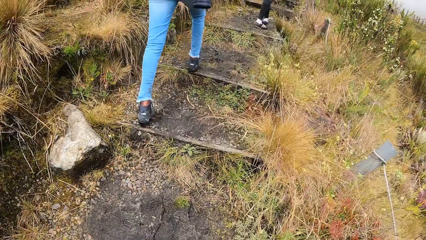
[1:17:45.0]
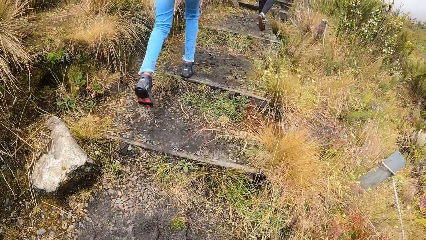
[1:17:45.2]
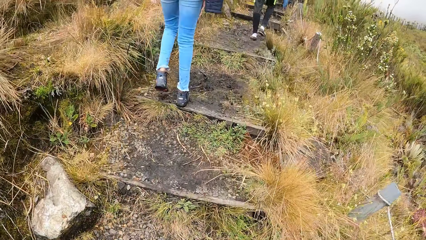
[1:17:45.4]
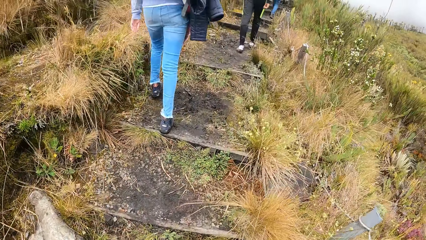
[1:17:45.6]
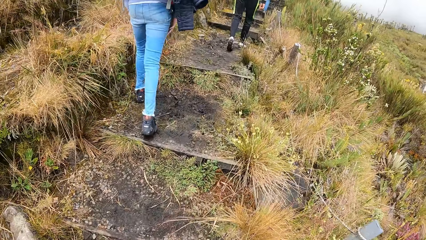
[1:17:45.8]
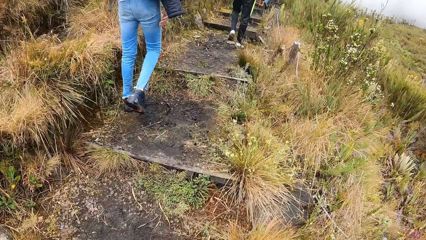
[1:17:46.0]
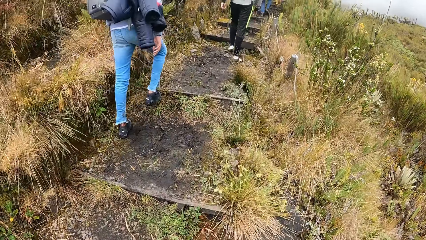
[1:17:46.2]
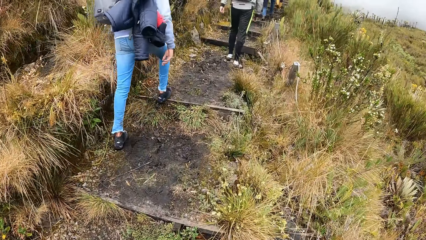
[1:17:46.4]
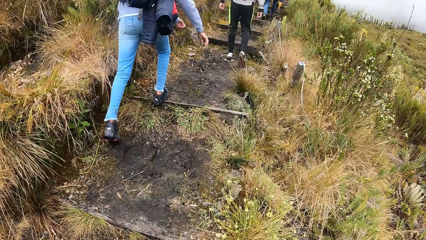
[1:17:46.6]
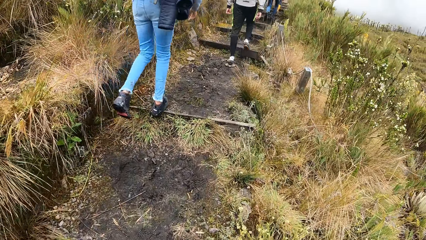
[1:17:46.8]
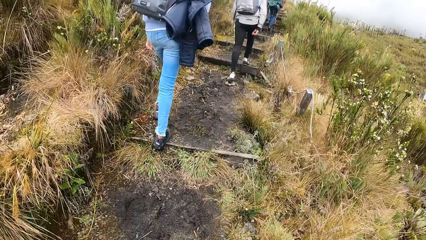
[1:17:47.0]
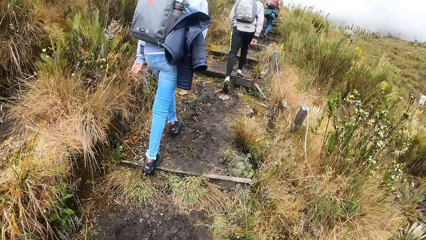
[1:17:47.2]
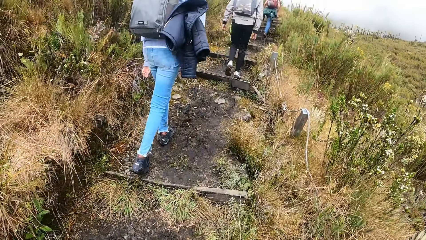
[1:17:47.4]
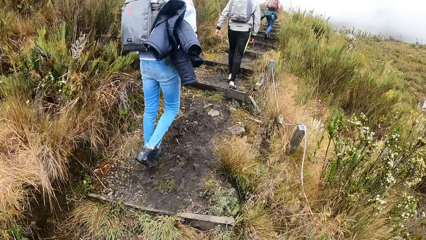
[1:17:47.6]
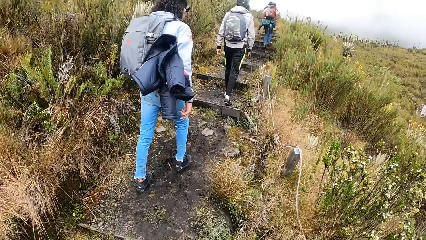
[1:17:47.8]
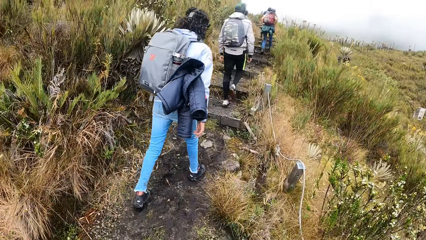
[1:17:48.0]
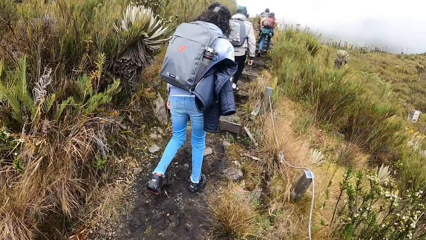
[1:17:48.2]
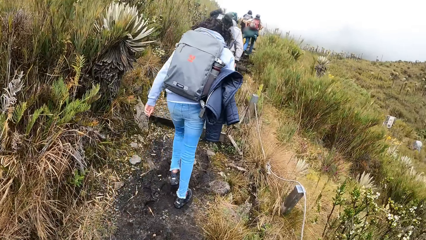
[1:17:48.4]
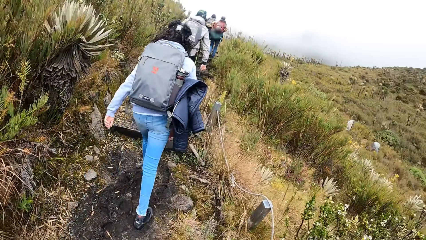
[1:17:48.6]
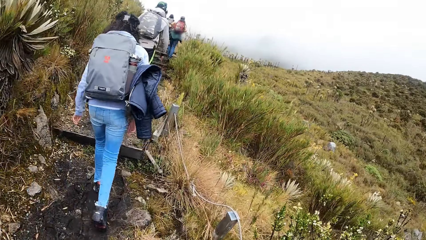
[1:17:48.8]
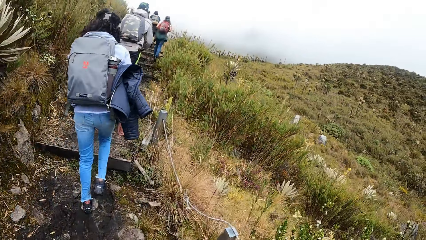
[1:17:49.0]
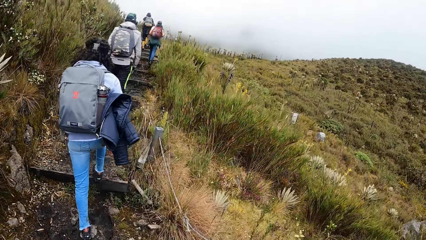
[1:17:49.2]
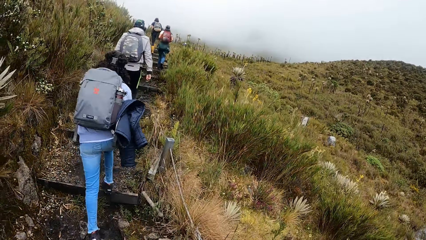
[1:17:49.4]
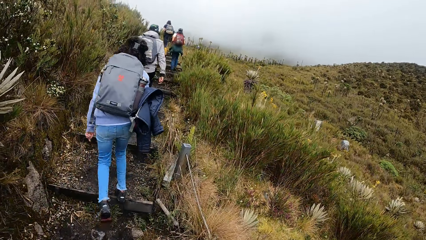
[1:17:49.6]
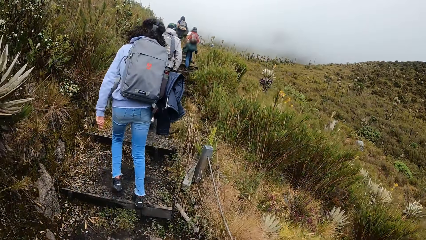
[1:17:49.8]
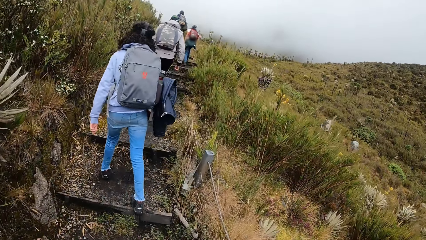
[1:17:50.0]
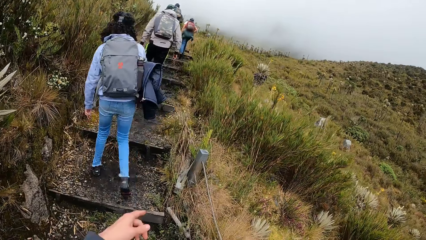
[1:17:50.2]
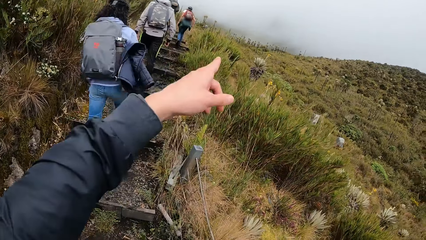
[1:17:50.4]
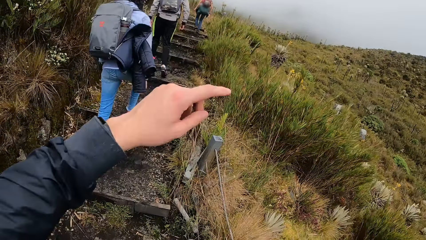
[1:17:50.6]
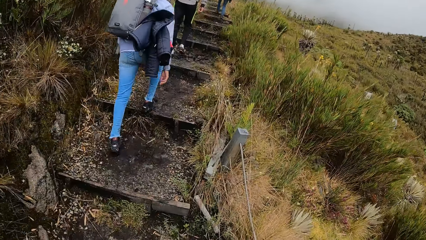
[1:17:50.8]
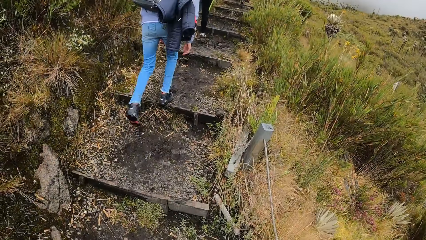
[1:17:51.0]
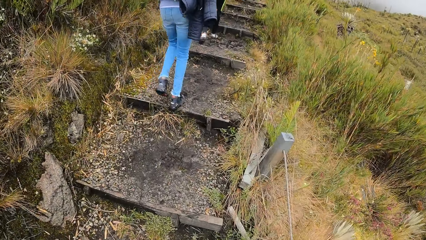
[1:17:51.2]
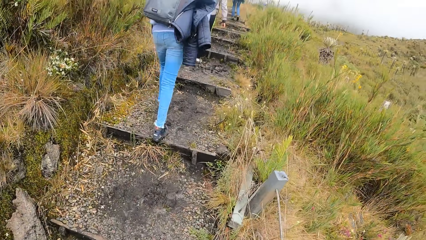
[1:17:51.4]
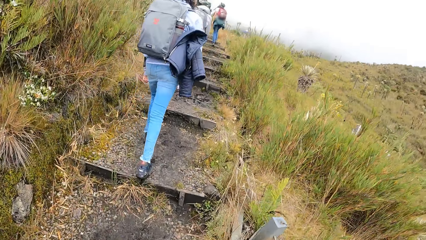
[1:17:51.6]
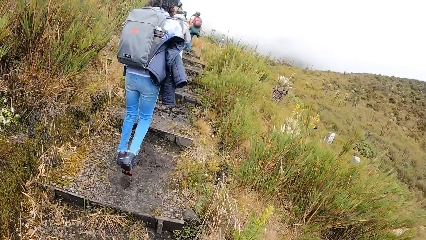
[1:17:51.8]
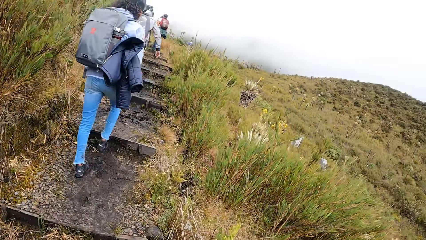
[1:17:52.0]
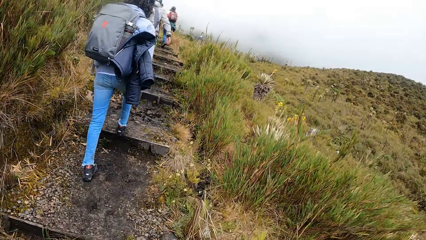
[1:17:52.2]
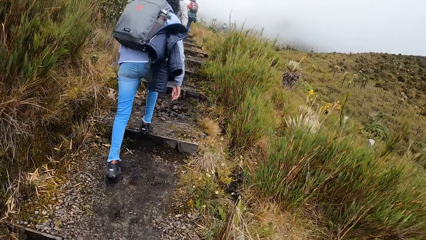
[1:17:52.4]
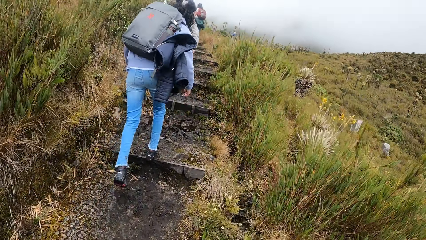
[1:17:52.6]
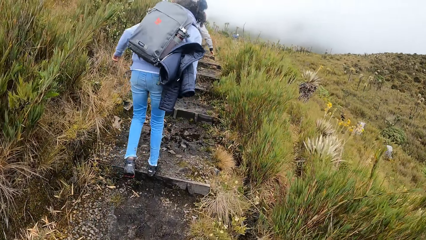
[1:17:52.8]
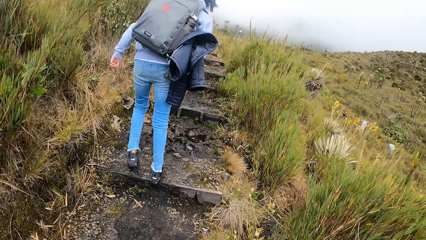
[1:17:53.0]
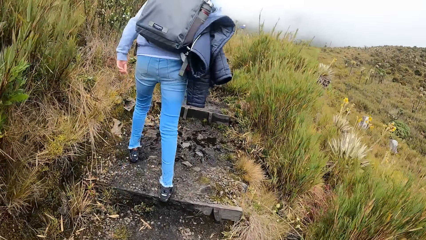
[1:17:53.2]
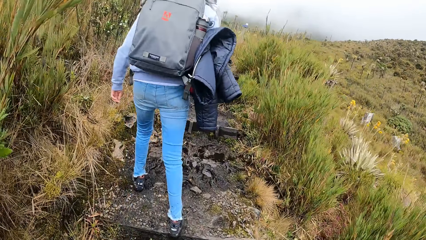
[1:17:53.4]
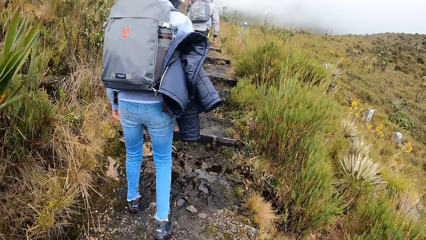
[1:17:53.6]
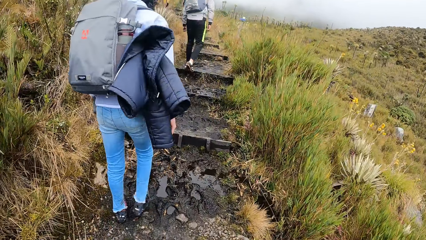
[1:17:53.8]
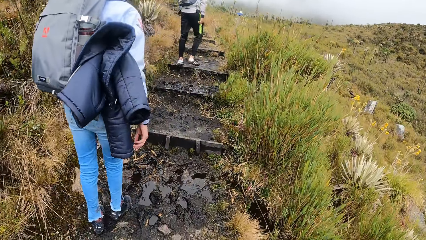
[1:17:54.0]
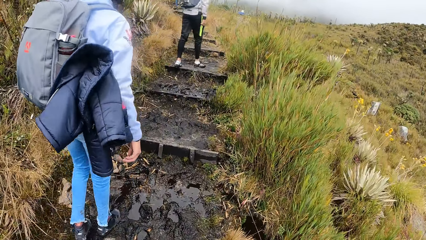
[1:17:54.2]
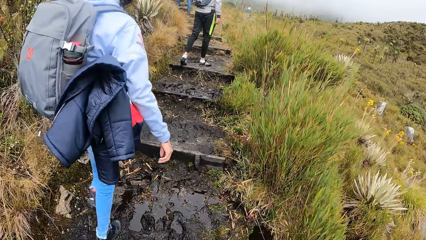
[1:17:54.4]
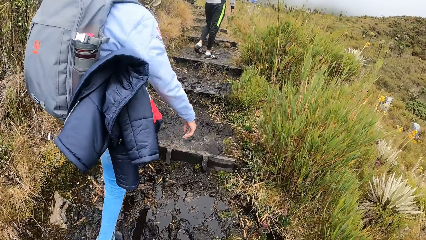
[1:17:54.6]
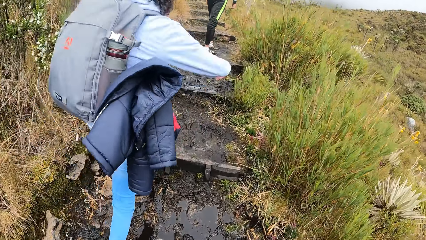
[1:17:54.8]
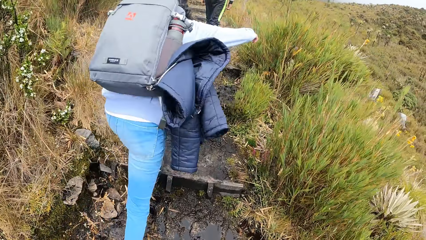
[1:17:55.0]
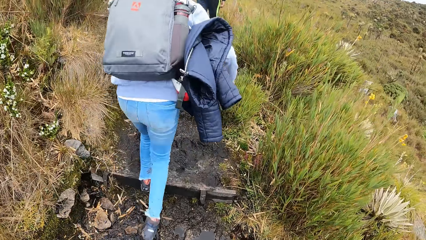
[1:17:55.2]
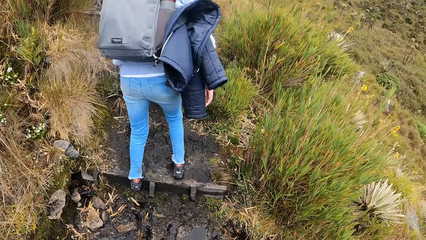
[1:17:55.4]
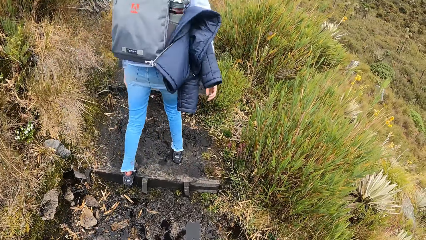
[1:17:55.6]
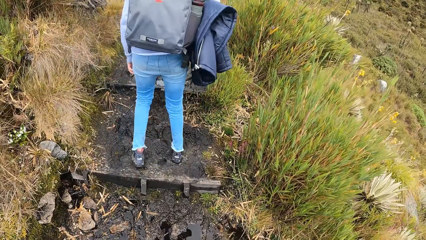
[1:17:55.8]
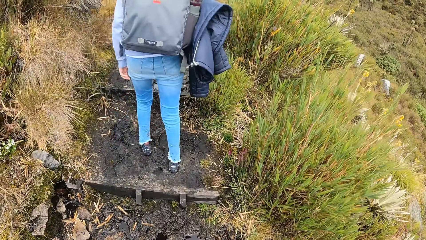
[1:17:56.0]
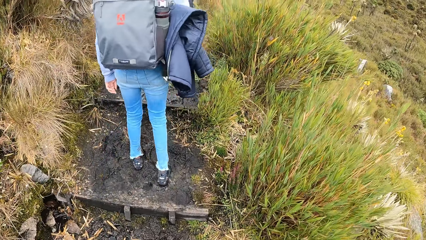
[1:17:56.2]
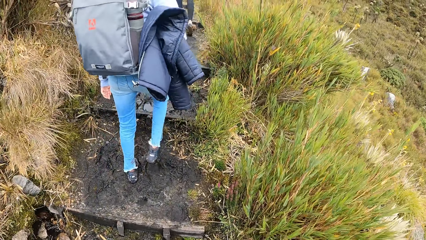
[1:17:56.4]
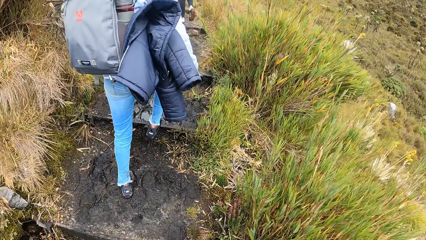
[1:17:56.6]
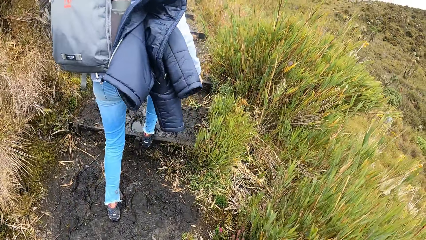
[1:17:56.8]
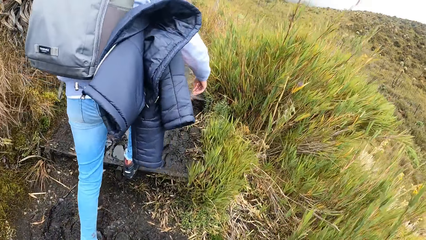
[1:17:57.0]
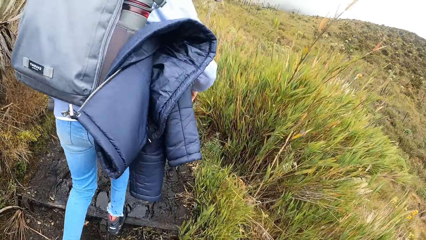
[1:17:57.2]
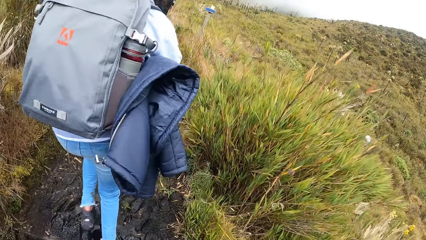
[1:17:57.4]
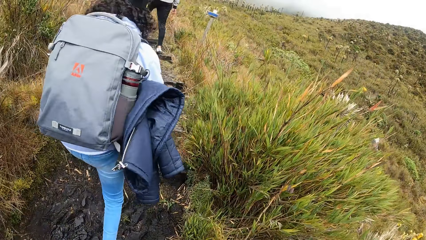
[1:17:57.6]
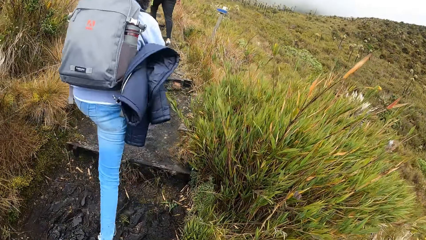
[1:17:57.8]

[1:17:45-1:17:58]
The camera wearer points to the field. They walk on the field. They point to the field. They walk on the field.

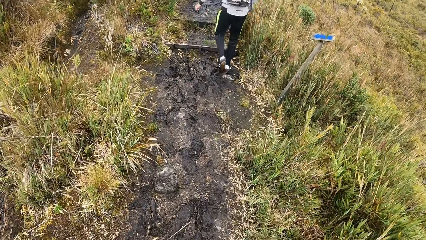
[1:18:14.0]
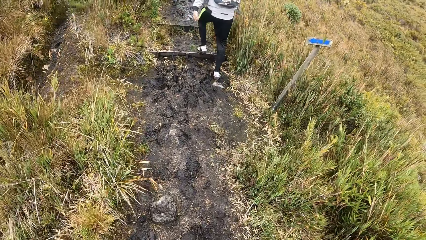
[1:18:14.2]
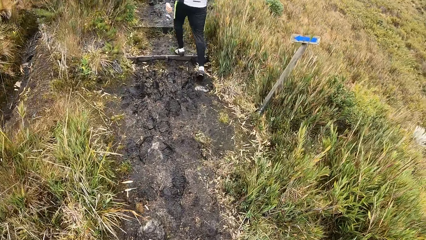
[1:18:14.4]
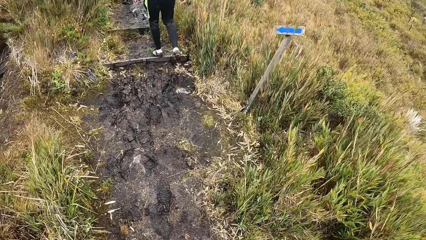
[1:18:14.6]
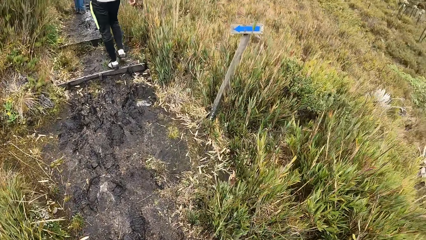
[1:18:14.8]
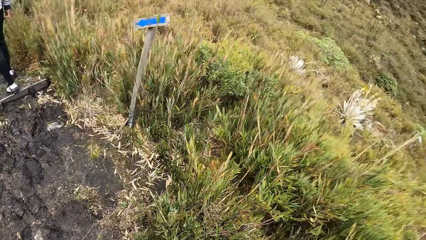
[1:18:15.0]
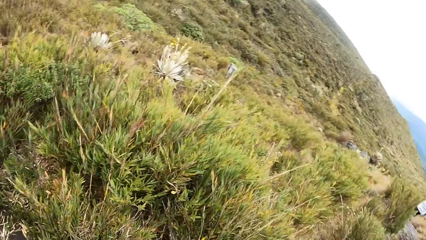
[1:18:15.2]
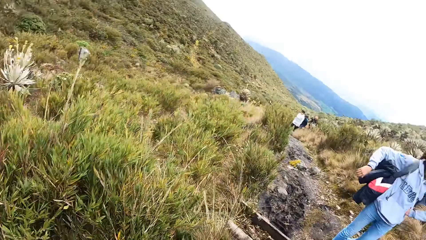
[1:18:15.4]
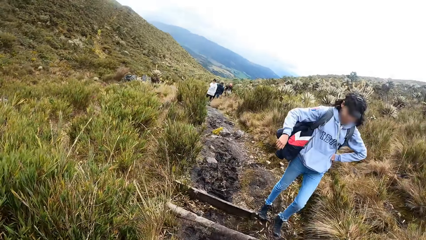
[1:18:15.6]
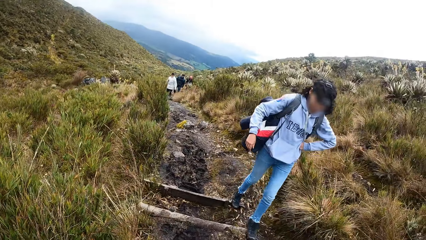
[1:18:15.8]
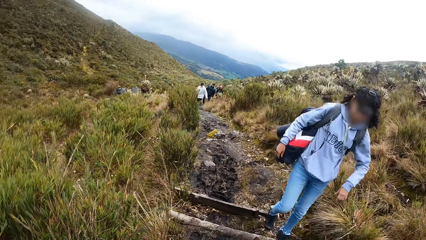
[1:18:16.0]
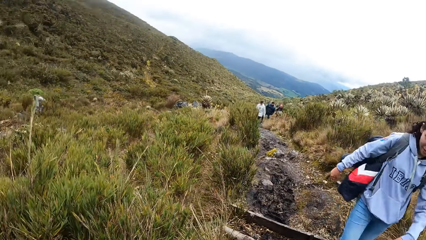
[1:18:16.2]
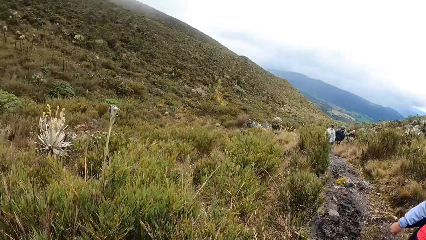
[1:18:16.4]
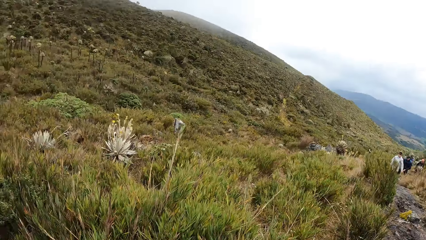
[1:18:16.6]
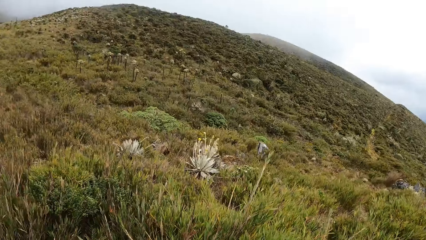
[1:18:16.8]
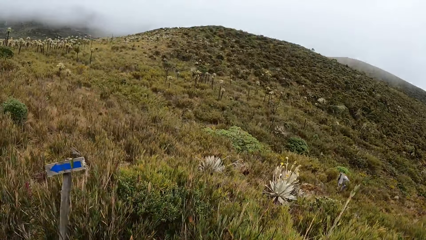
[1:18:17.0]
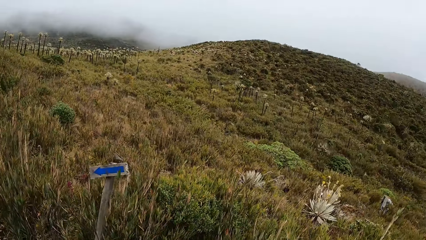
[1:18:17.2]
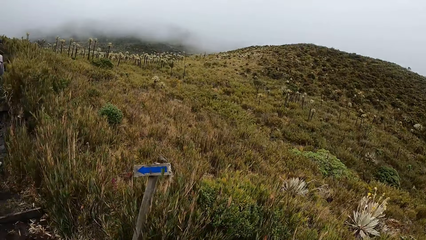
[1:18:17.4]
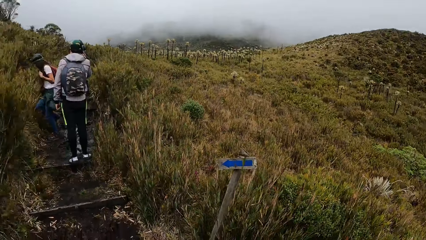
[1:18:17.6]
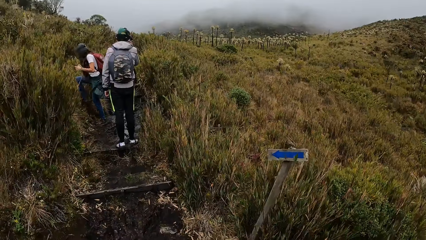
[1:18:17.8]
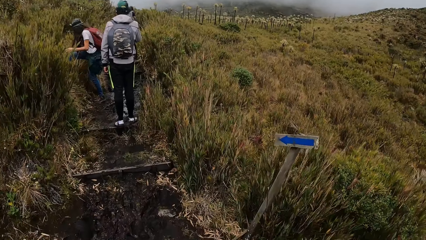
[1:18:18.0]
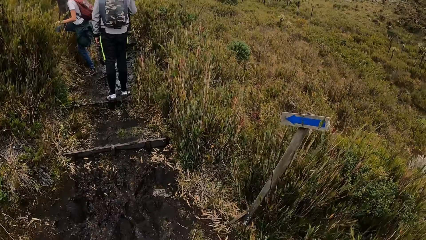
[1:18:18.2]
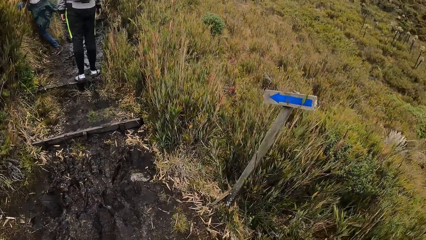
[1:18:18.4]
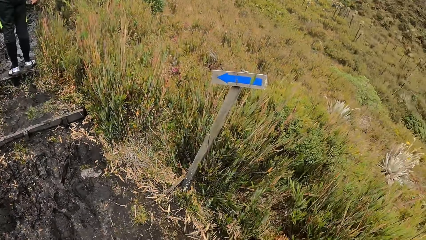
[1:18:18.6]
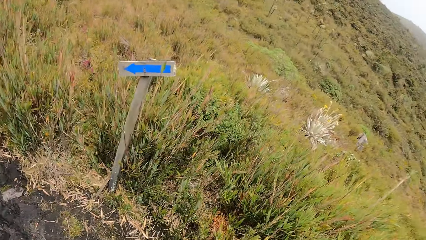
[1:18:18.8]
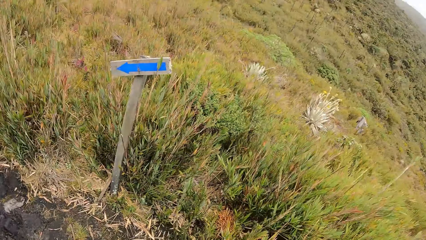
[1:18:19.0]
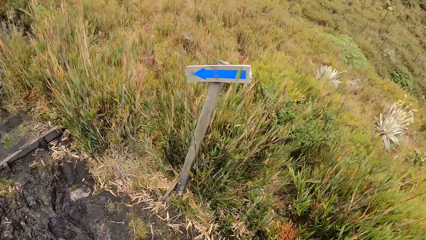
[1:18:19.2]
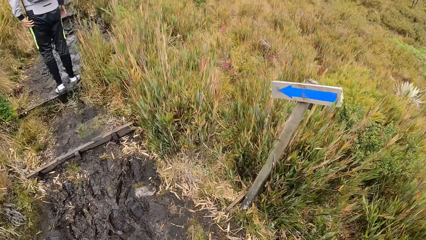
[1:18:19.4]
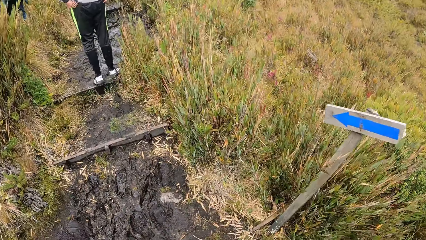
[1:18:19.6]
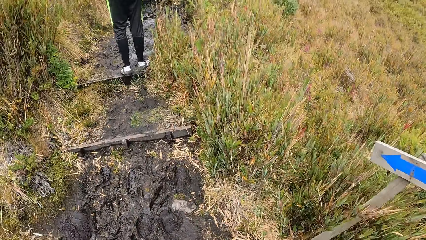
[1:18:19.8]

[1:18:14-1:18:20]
The camera wearer looks around the field. They walk on the field.
